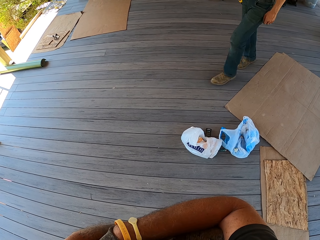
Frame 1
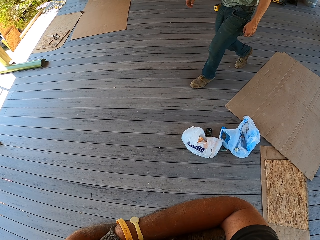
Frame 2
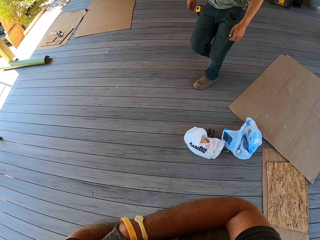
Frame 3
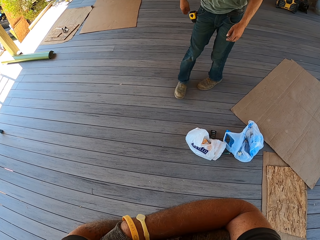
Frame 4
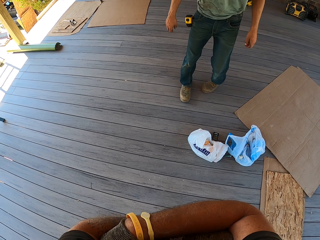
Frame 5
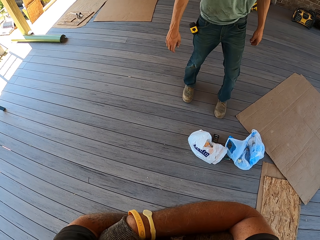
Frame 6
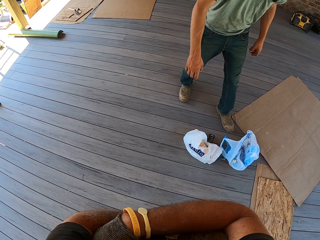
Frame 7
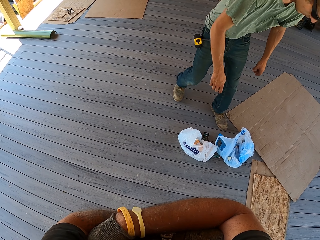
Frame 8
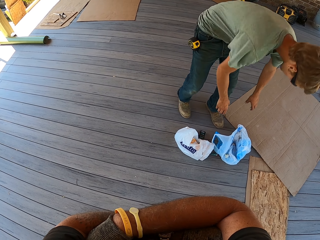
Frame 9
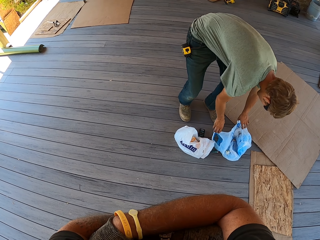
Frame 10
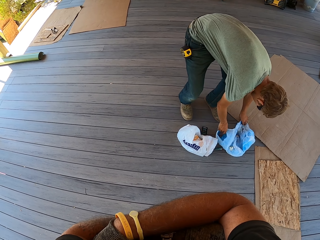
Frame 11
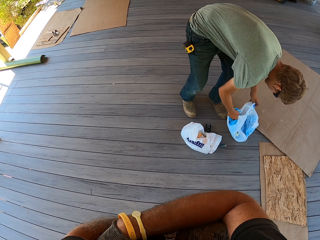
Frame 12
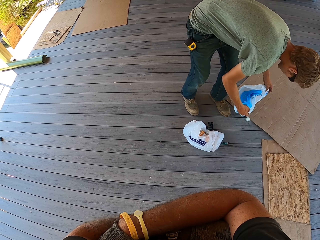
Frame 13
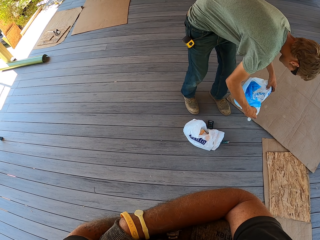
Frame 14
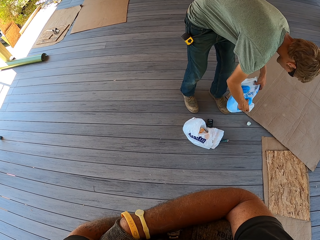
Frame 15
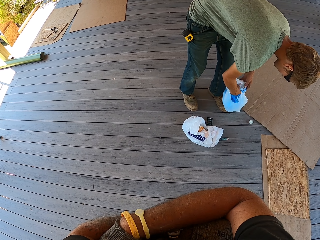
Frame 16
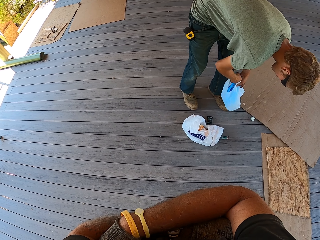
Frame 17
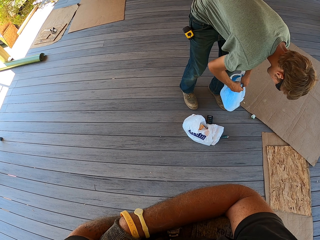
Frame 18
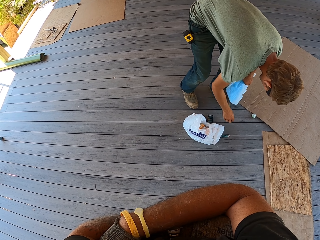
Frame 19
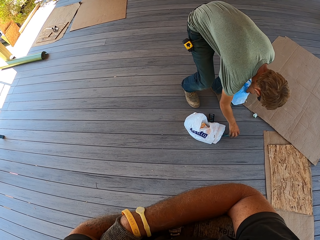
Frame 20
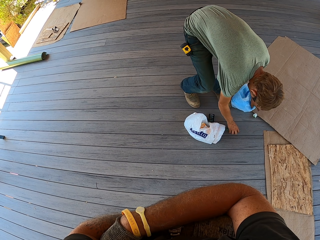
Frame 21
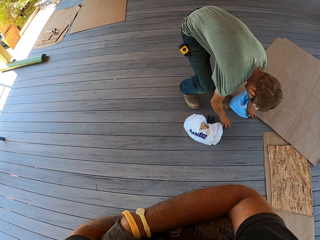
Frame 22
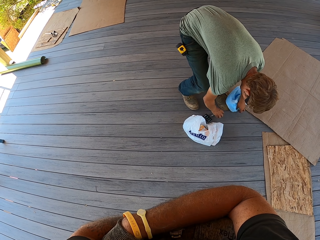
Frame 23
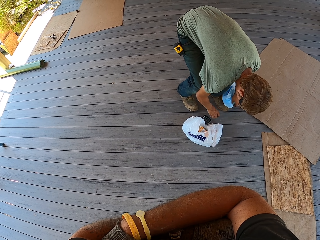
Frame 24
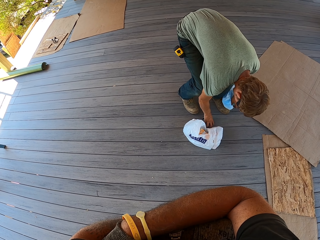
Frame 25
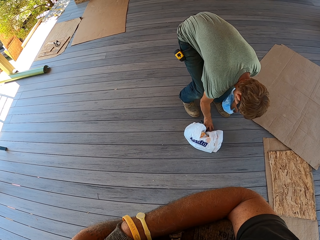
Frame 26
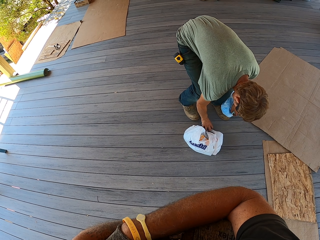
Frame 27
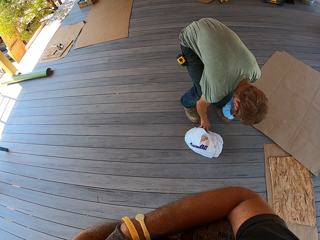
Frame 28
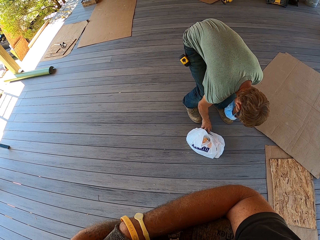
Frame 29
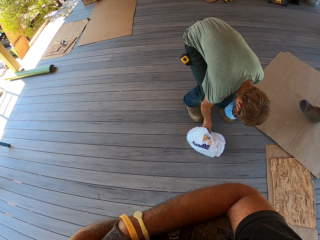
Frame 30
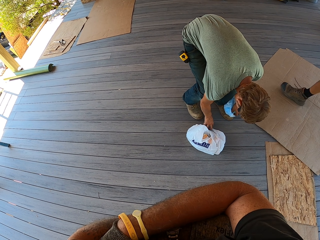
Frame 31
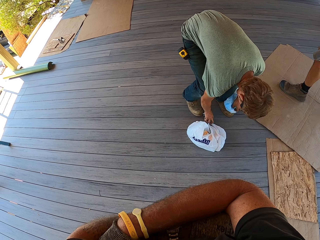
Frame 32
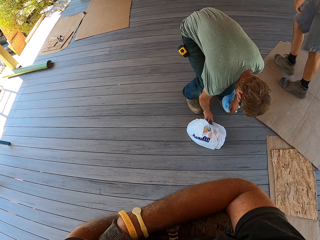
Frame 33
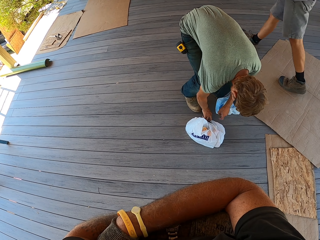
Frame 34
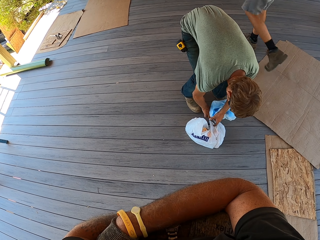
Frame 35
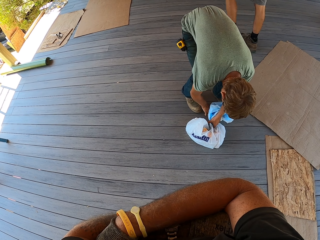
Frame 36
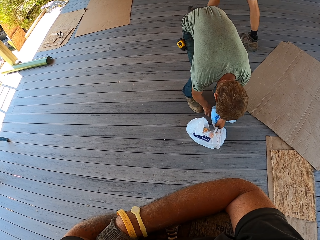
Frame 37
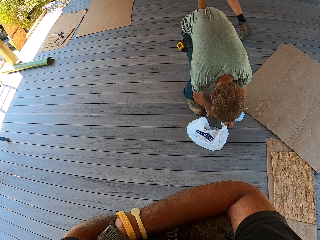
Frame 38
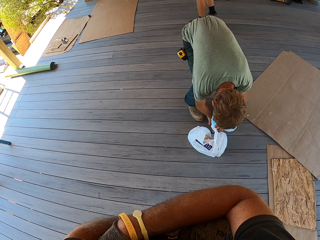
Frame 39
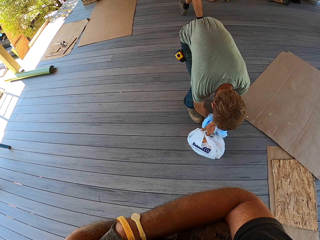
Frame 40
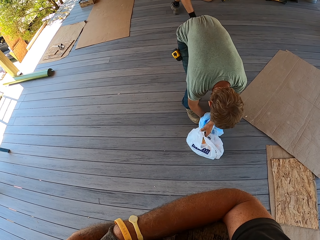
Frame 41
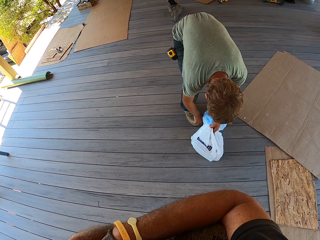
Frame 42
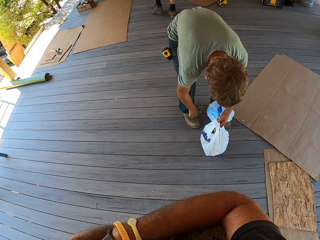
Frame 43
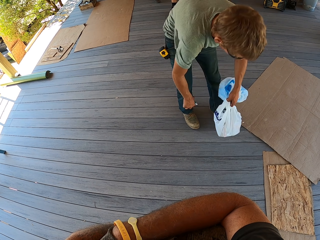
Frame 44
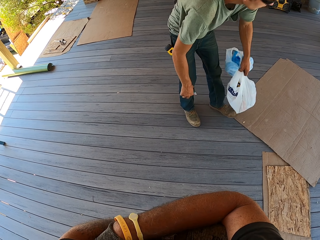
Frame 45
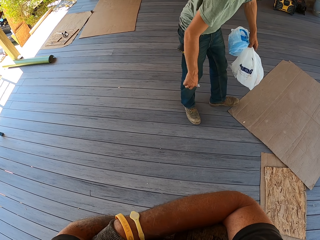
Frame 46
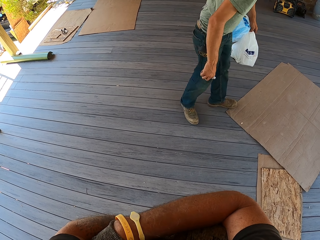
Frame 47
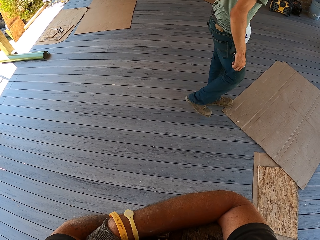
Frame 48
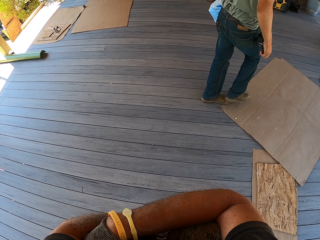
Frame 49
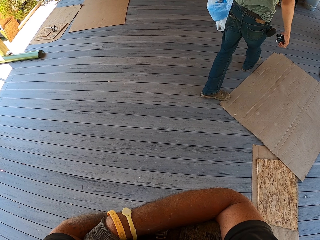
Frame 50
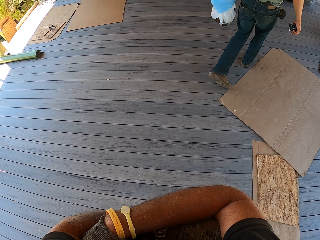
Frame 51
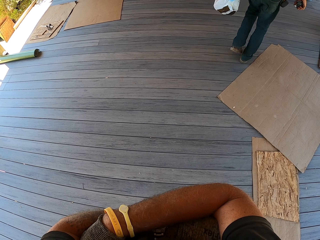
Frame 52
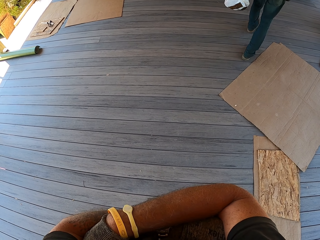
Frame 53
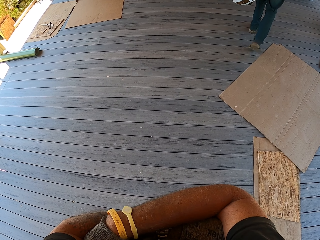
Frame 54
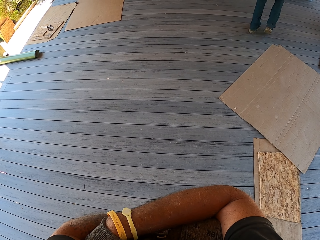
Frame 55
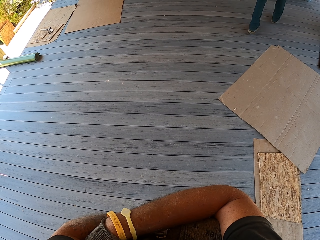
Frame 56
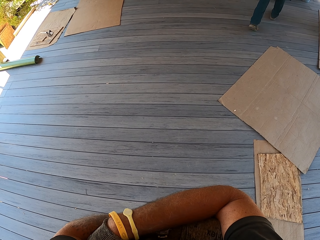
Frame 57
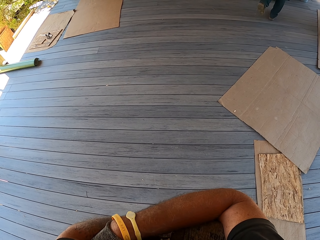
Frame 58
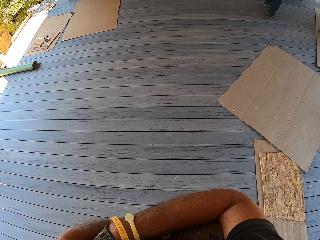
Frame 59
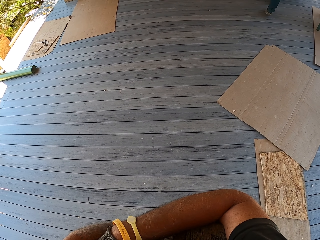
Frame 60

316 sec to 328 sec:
A man picks up a paper bag. The man picks up something. The man picks up the paper bag.

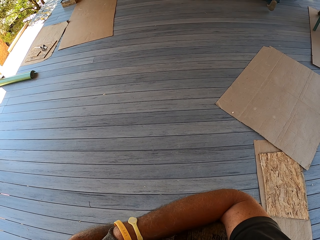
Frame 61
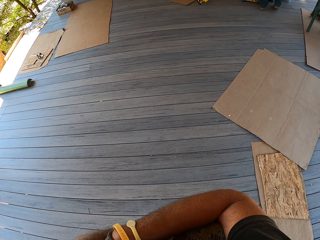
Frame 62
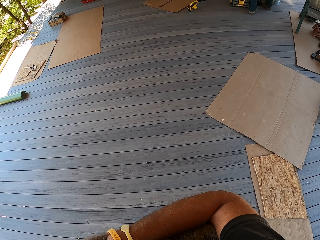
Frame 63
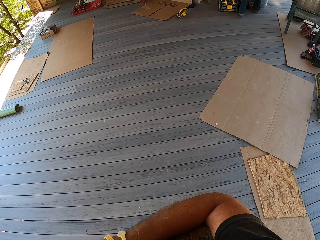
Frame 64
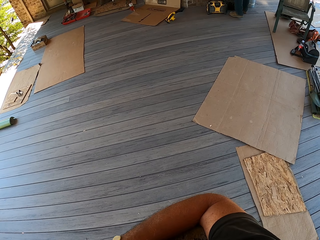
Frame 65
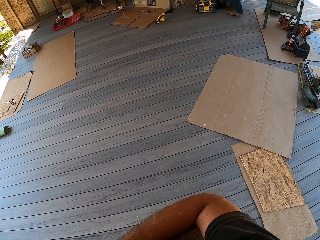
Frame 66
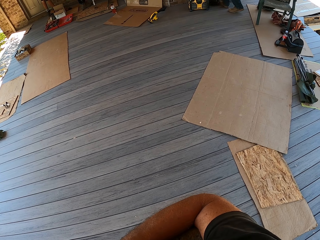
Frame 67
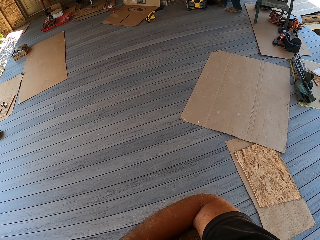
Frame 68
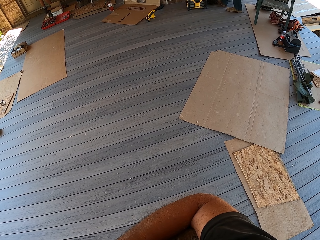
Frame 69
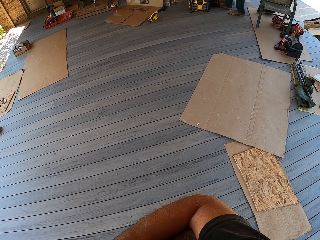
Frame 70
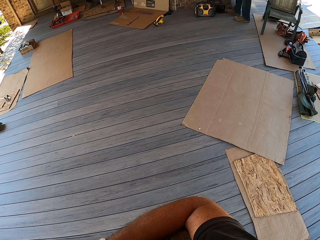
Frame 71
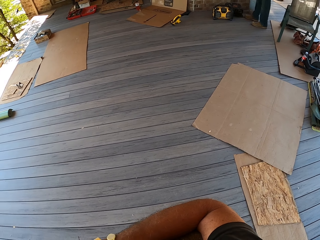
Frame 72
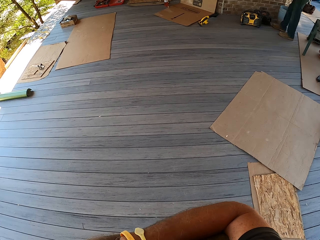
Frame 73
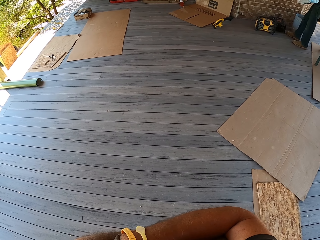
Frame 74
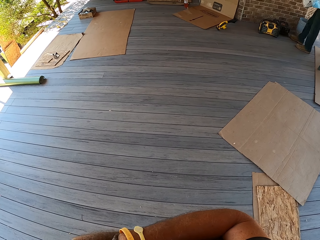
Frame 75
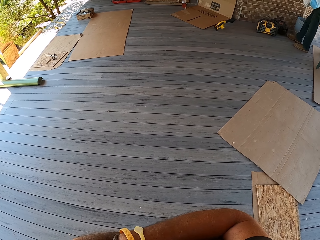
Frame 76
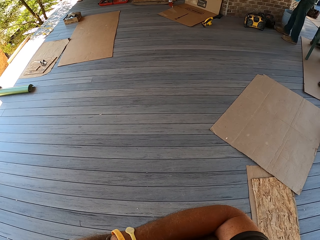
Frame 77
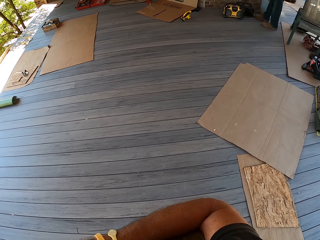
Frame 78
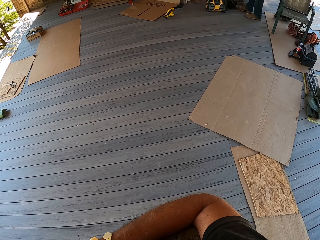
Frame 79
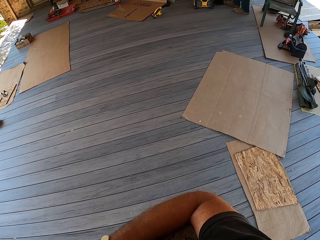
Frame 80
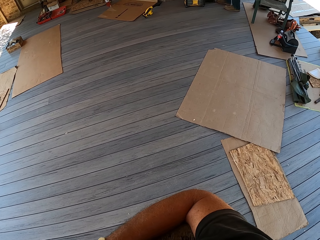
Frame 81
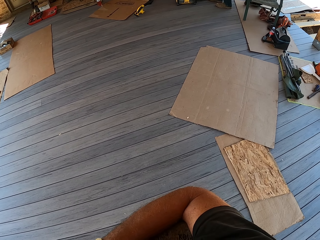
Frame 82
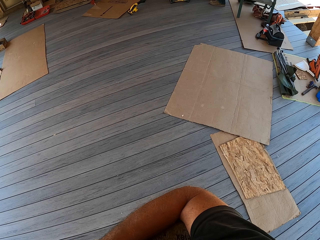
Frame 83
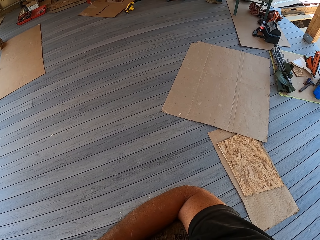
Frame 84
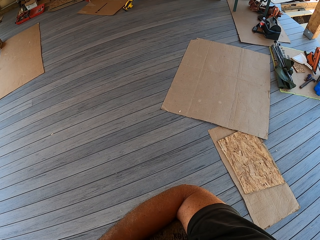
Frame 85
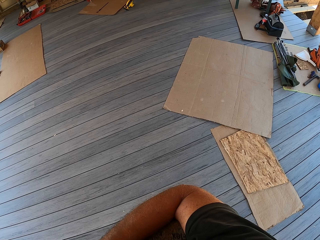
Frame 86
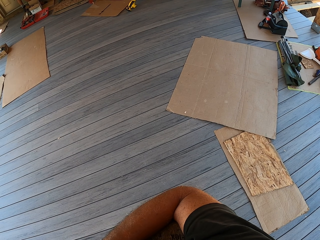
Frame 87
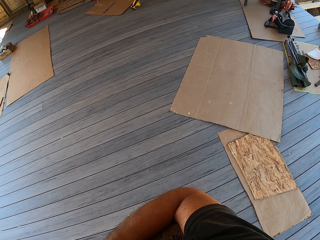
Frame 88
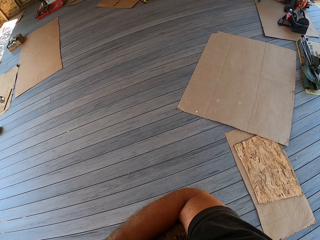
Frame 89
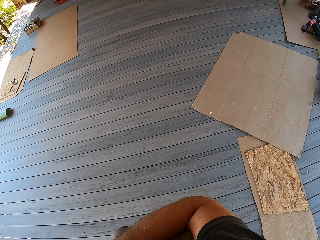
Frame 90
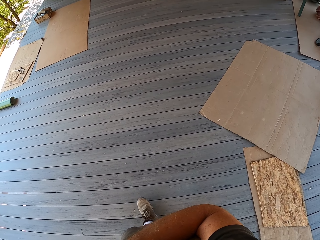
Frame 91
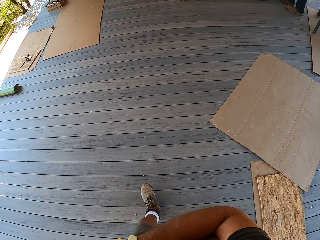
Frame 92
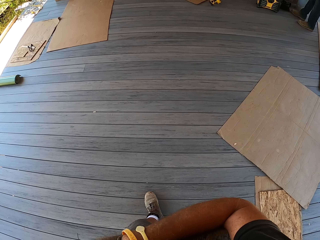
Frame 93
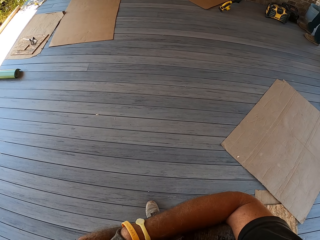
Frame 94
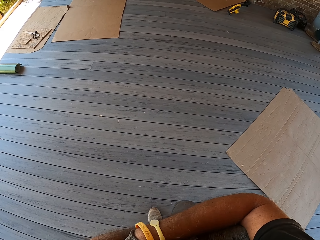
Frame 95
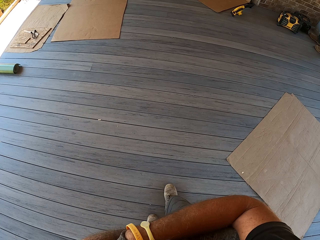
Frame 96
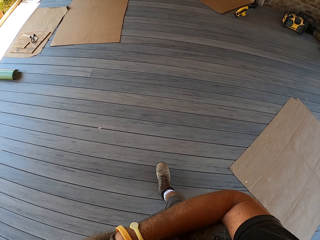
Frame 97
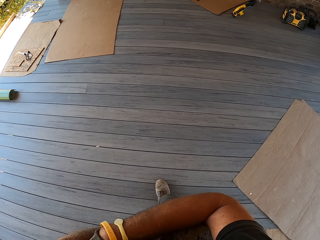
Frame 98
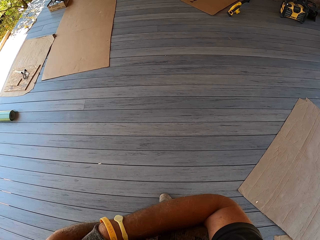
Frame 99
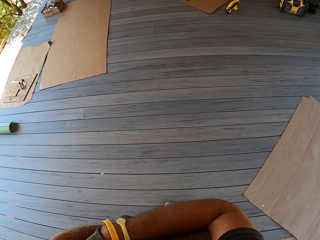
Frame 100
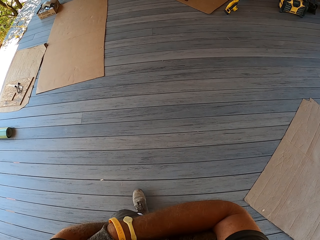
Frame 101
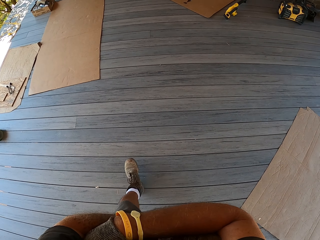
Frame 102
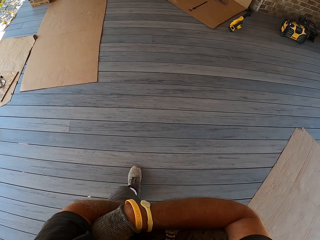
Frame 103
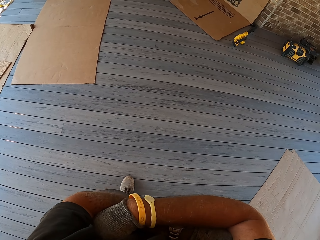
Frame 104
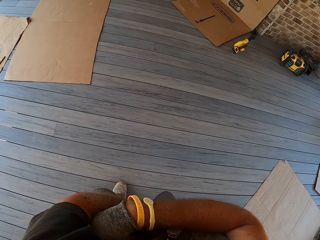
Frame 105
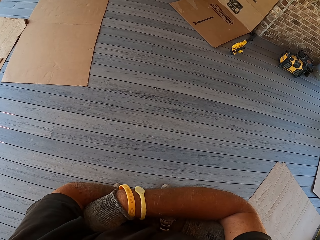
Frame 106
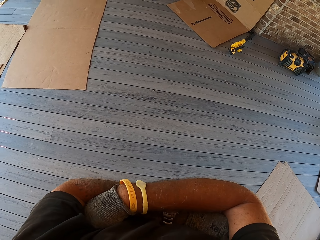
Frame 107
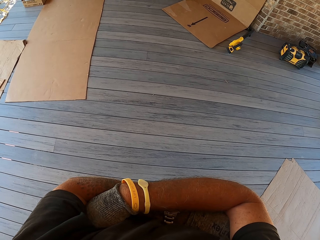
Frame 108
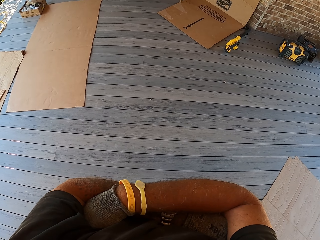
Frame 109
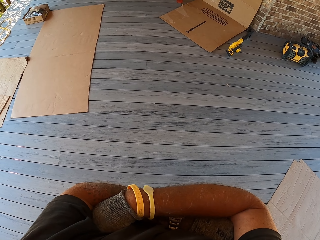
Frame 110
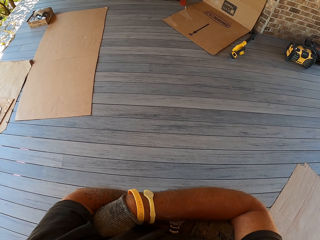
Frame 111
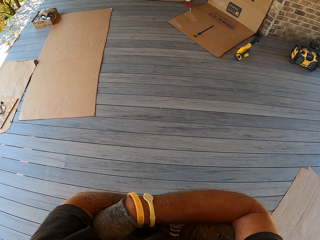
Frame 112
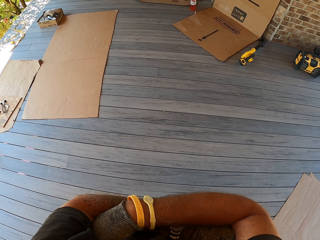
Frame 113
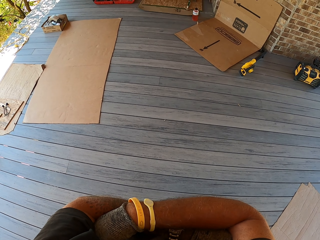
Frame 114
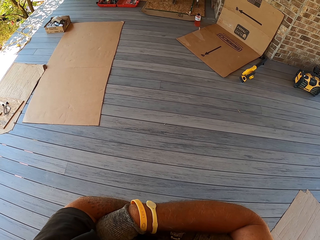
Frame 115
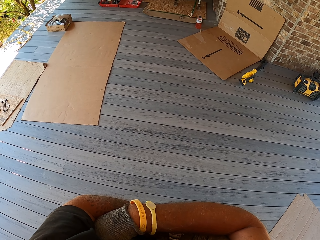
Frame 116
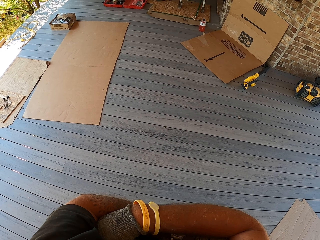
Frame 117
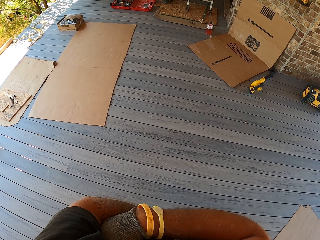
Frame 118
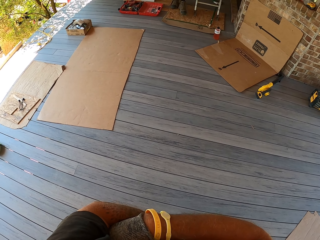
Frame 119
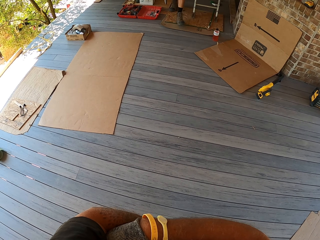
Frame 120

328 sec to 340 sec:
The camera wearer looks around. They walk on the floor.
